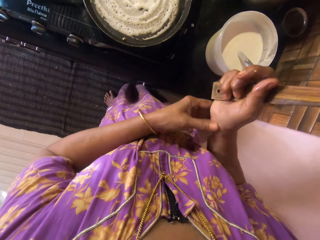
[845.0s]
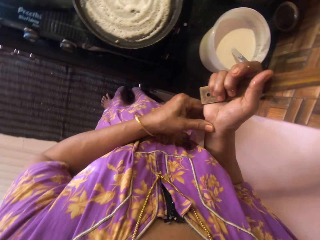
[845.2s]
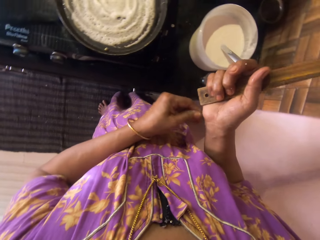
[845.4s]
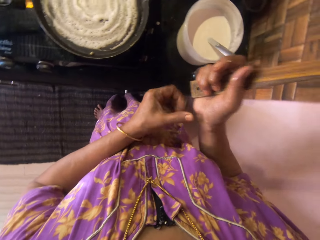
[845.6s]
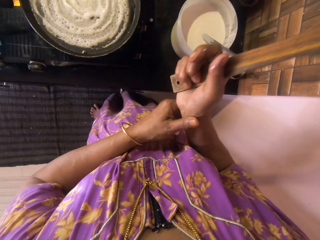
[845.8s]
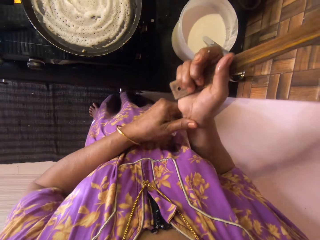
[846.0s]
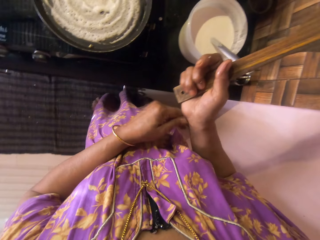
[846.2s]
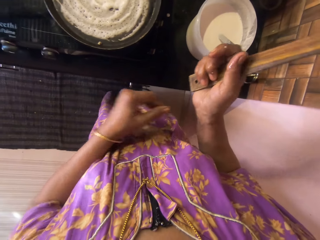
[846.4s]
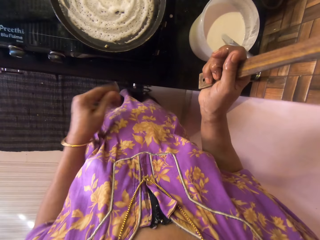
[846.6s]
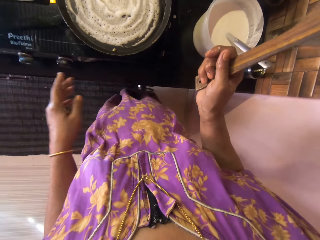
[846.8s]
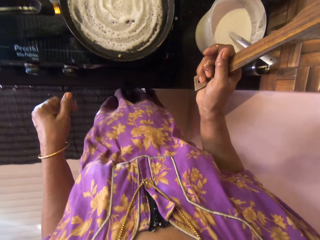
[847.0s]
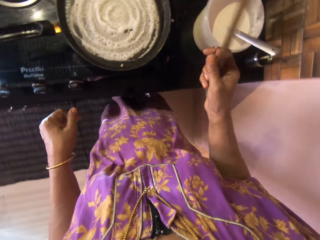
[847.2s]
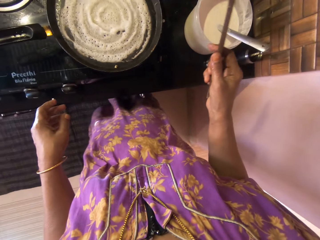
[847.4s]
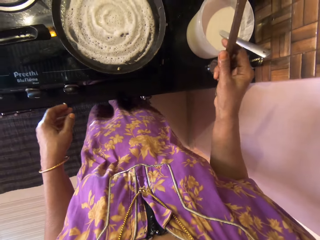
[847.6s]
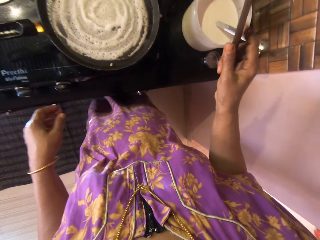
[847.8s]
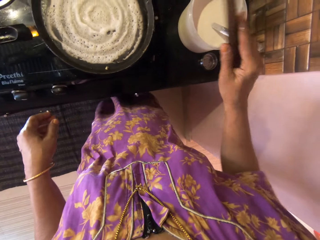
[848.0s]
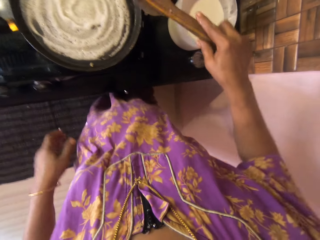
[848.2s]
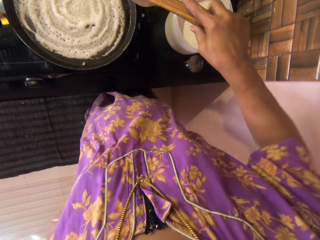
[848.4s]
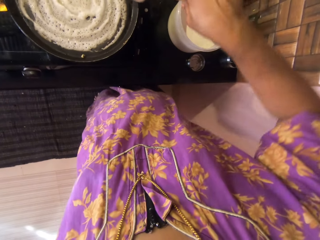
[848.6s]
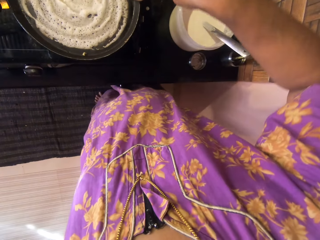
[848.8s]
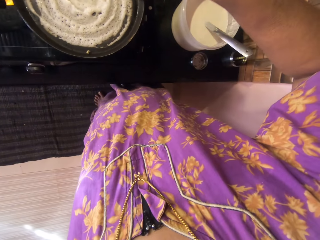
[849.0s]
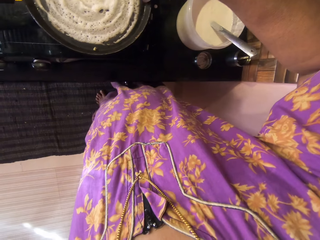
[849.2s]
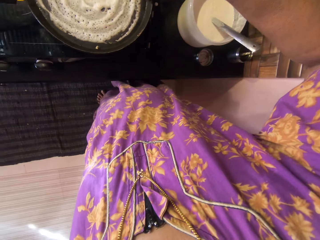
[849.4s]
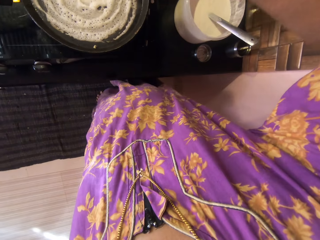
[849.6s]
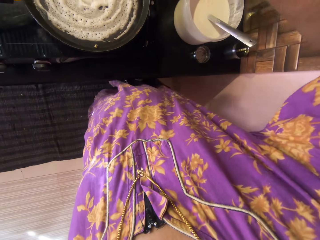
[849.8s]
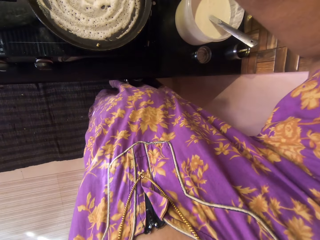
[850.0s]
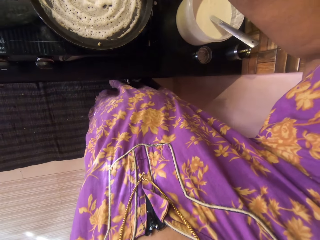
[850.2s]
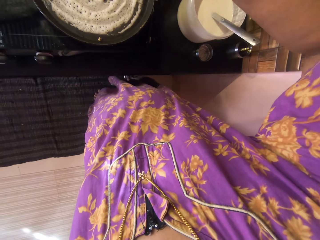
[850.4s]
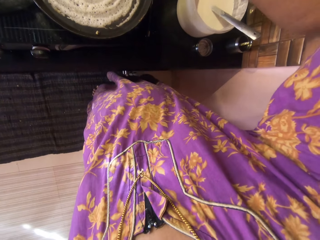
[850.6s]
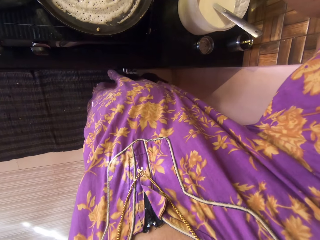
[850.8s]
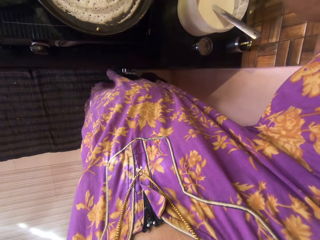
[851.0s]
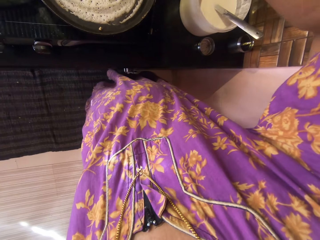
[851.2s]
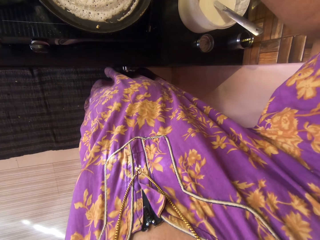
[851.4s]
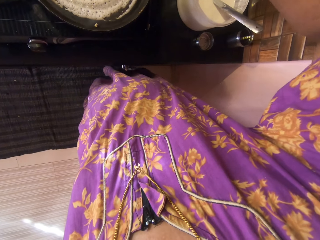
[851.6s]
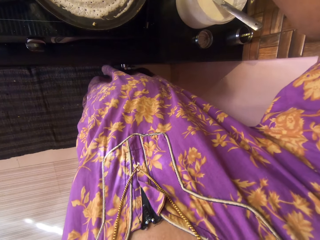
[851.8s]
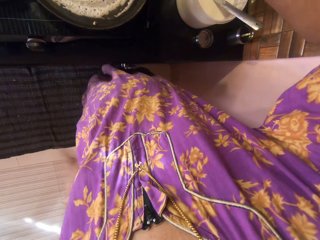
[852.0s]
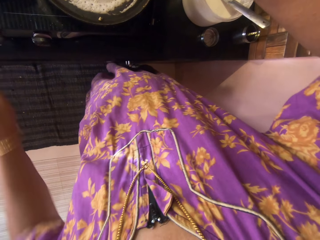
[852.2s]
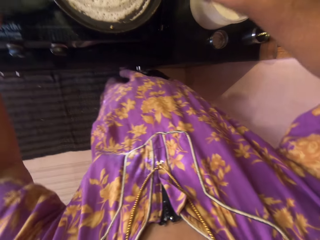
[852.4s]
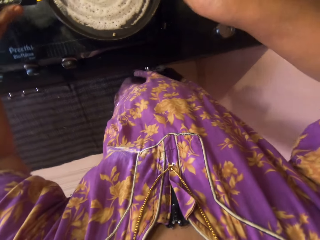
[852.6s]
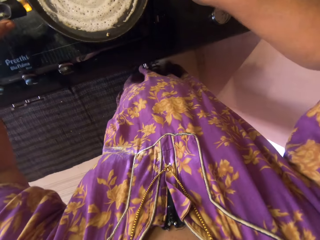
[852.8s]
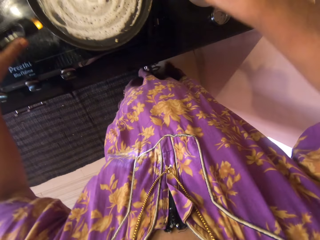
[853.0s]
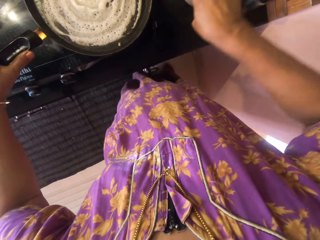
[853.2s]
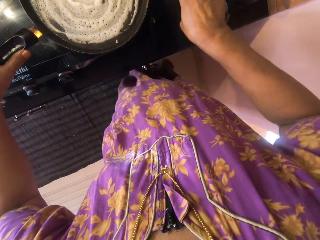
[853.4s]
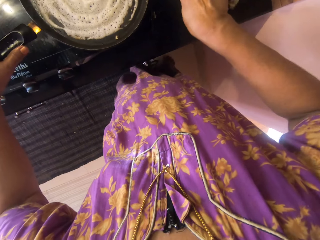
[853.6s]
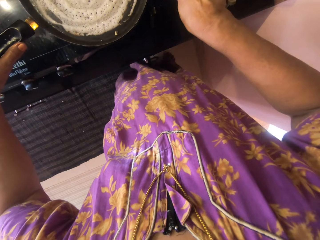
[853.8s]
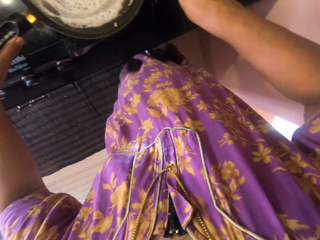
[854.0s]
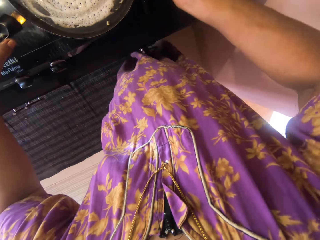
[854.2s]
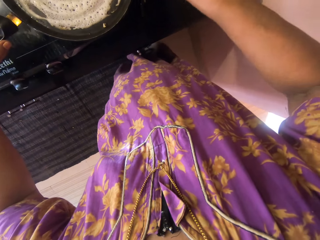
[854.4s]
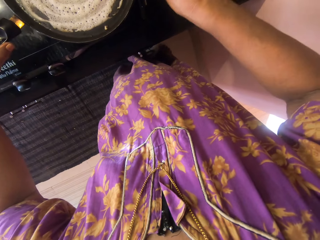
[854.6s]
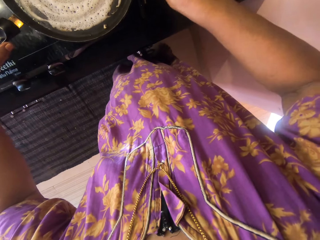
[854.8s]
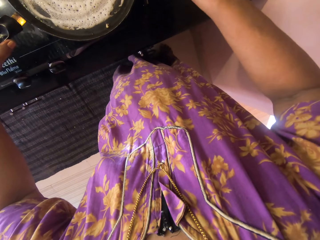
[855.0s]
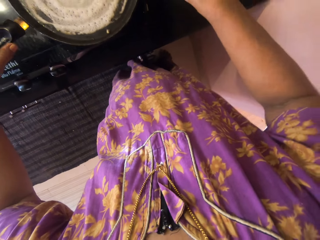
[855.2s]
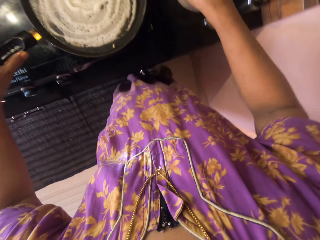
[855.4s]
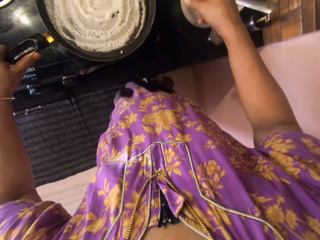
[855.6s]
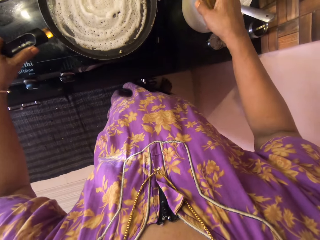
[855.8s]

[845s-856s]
The camera wearer rubs her right hand with her left hand. She adjusts the batter in the pan with the wooden spatula. She adjusts the pan with her left hand.

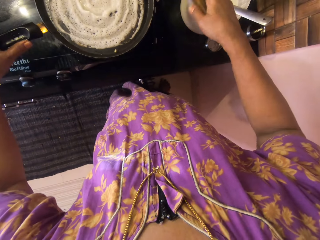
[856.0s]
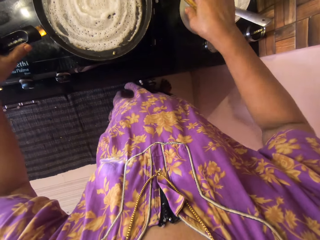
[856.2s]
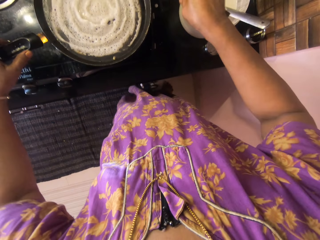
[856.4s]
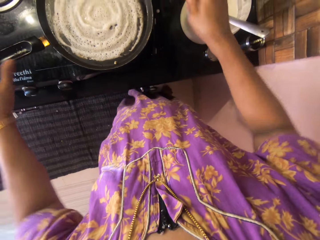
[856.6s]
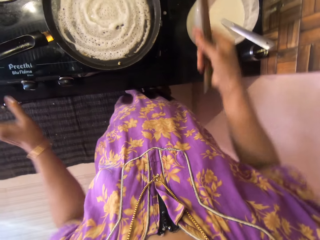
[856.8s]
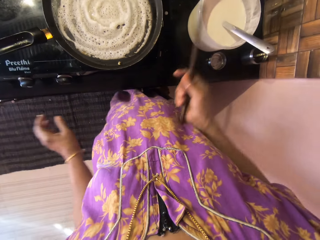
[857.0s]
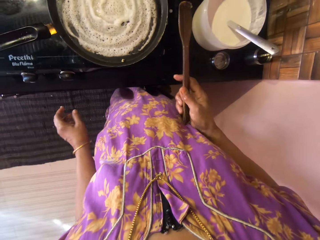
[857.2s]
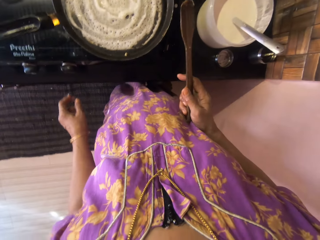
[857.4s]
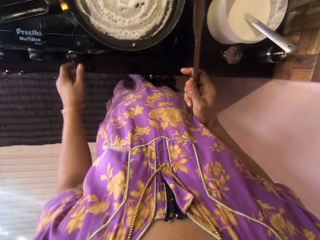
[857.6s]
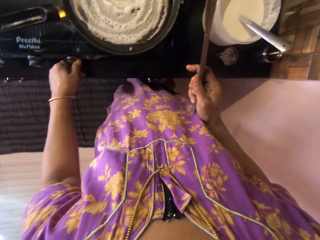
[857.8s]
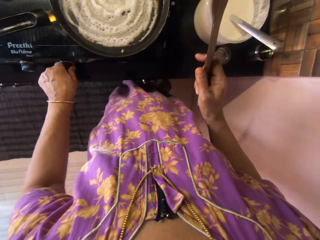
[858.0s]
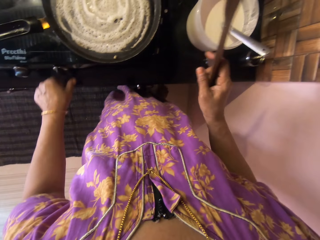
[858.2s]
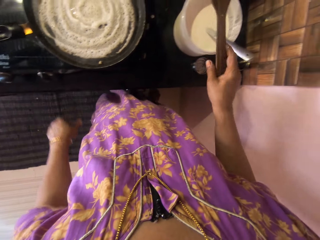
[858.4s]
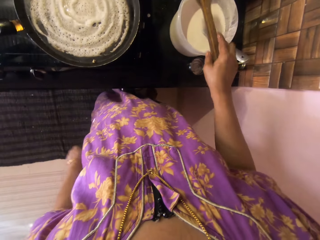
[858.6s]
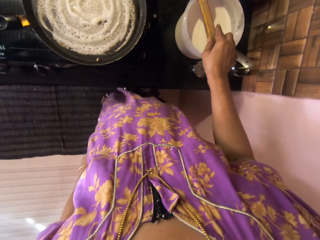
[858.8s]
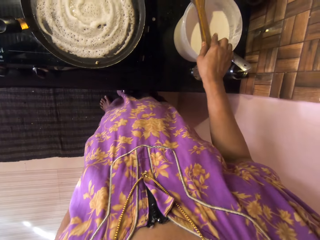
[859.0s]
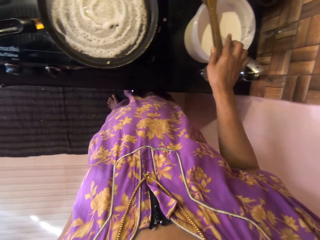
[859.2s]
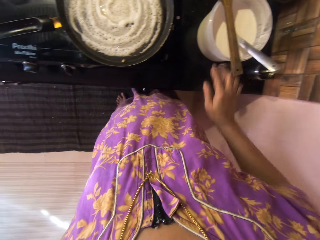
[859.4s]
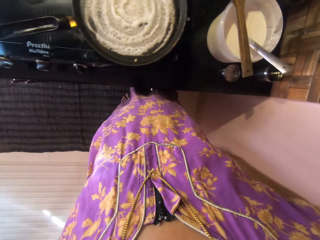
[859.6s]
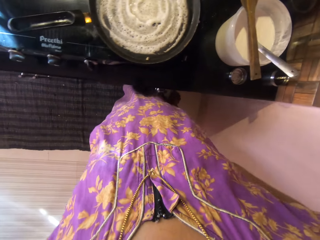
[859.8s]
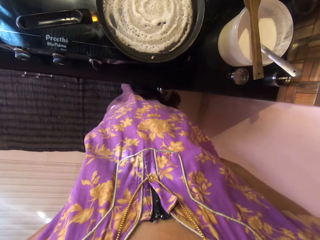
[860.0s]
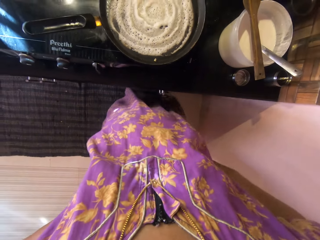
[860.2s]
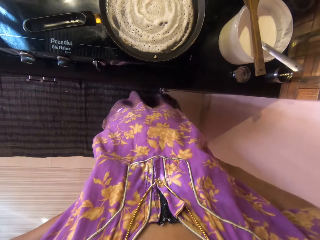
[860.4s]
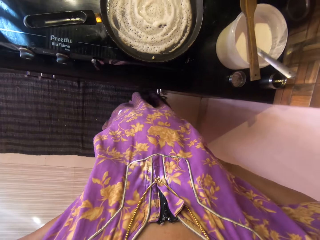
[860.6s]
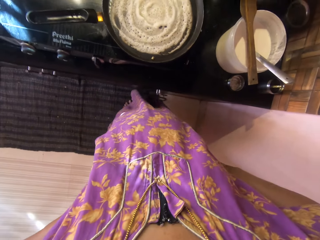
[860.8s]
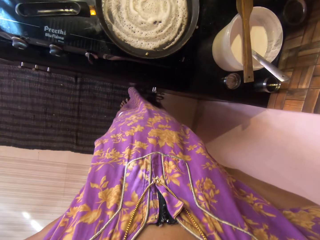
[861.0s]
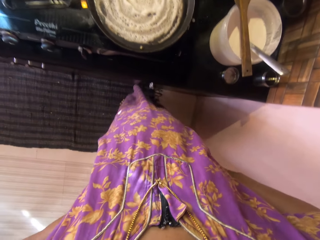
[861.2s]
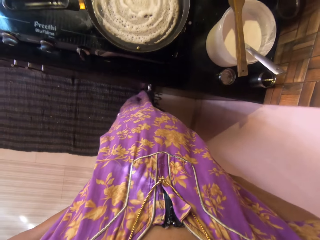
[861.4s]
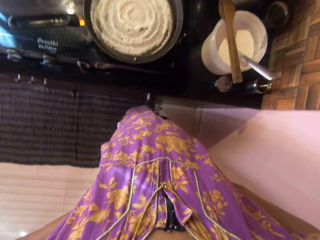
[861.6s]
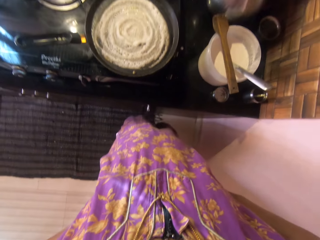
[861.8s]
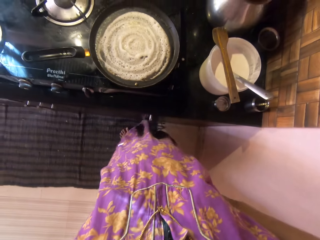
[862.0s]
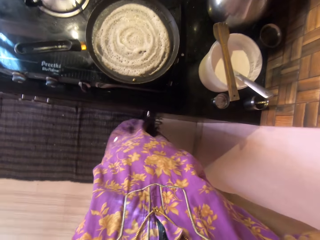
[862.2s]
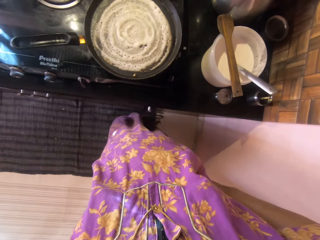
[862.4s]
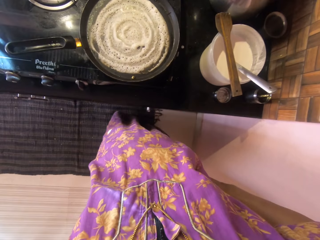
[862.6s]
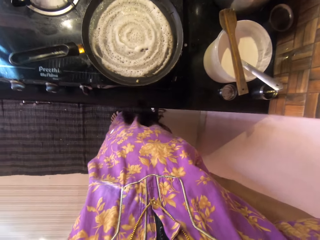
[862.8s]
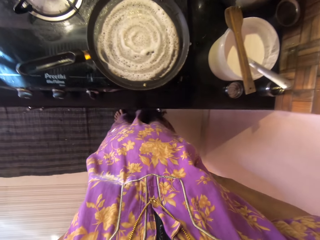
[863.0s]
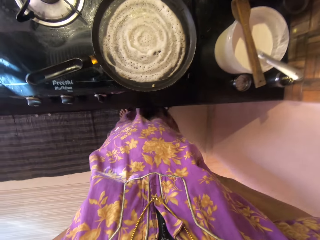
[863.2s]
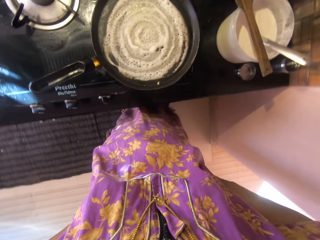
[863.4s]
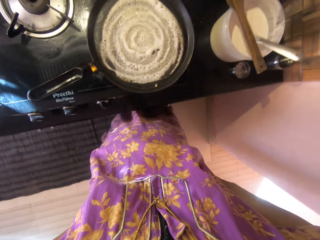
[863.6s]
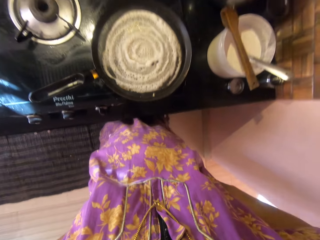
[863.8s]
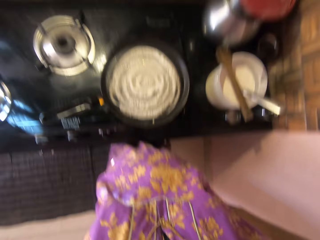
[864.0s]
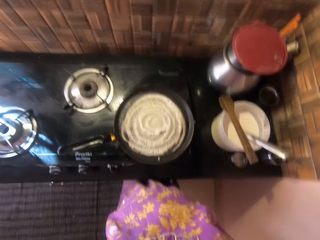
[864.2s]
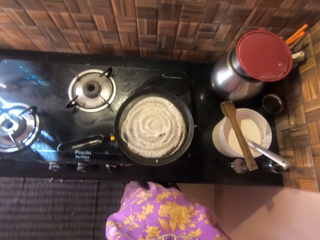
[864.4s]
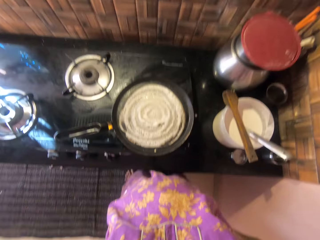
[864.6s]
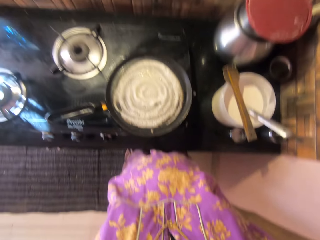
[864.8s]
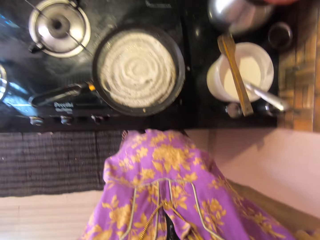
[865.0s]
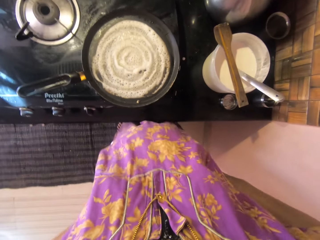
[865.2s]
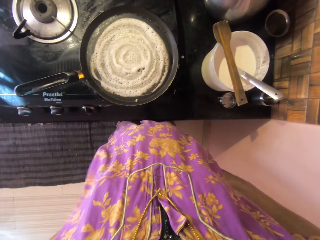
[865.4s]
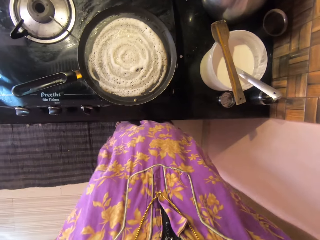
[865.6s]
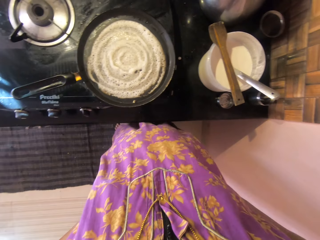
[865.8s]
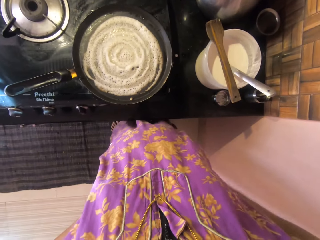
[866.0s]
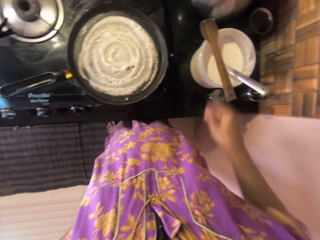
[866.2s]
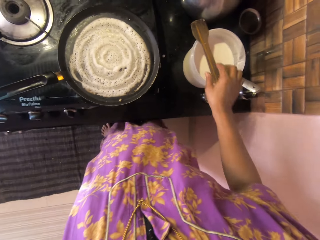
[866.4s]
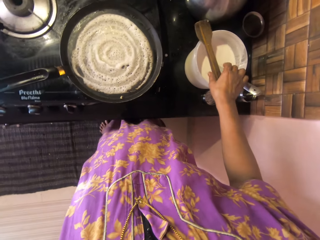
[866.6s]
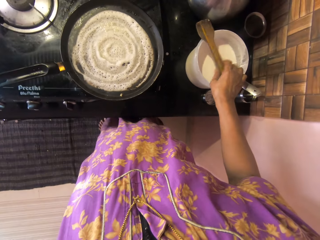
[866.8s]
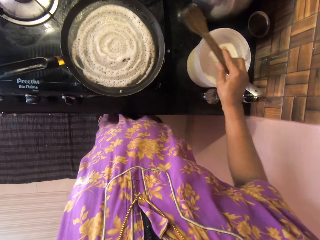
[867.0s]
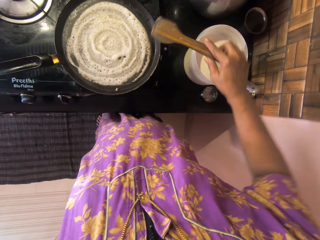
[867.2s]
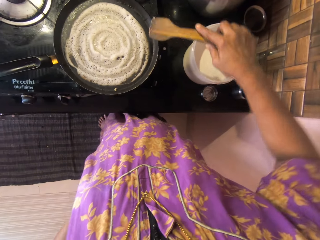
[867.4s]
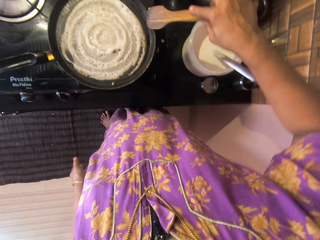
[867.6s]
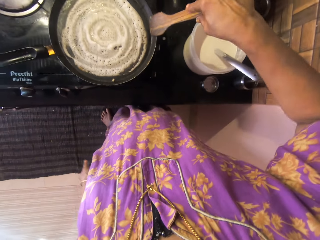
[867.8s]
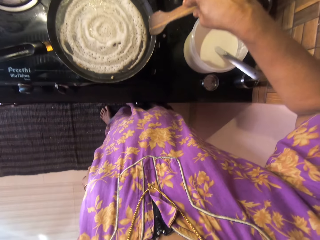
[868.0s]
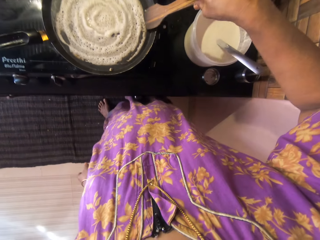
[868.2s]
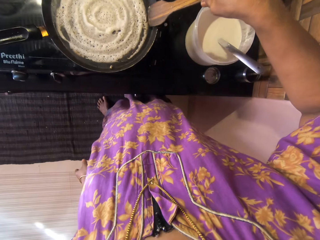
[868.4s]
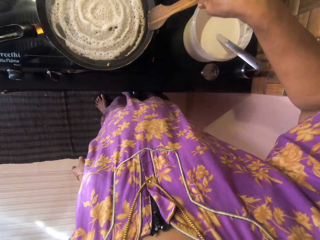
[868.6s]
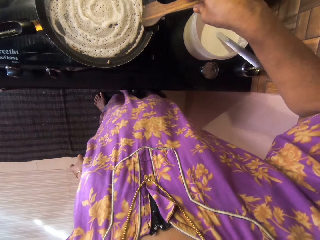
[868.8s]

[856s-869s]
The camera wearer removes her left hand from the pan handle. She turns the control knob with her left hand. She drops the wooden spatula on top of the tupperware. She places both hands on her hips. She picks the wooden spatula with her right hand from the top of the tupperware.
